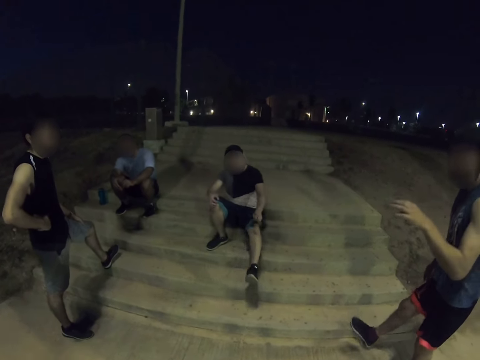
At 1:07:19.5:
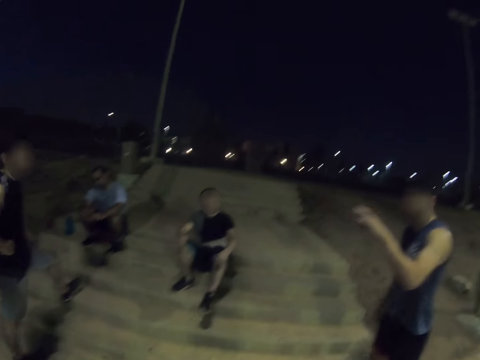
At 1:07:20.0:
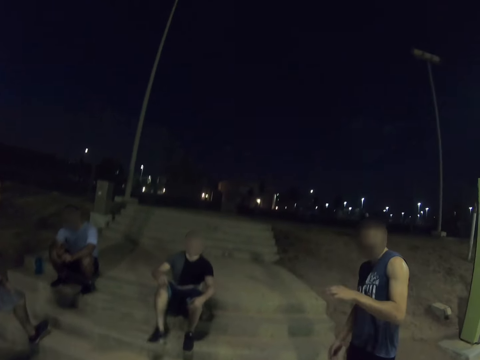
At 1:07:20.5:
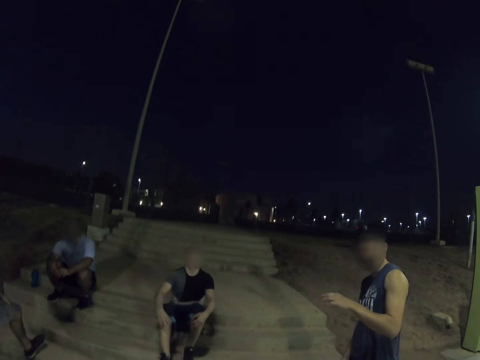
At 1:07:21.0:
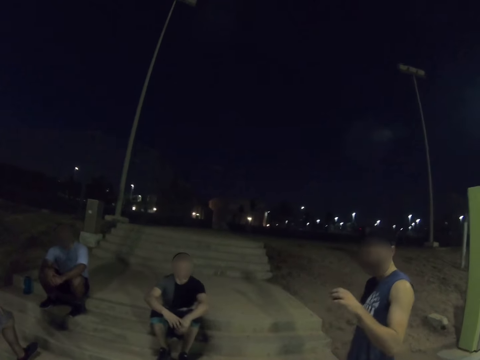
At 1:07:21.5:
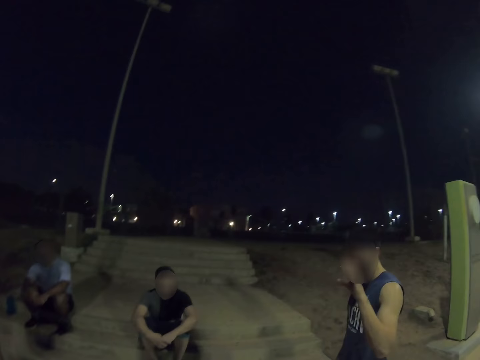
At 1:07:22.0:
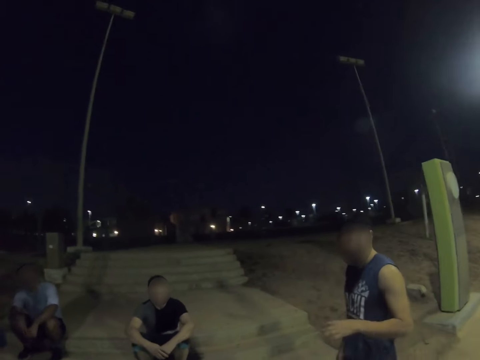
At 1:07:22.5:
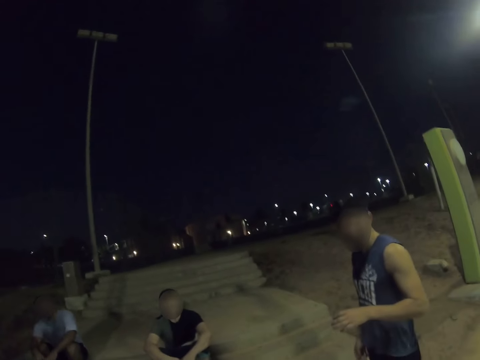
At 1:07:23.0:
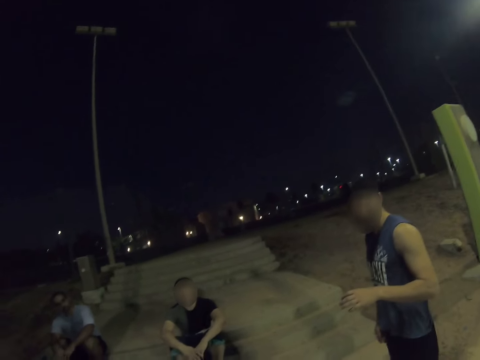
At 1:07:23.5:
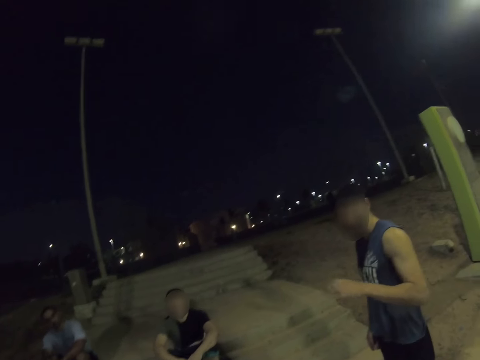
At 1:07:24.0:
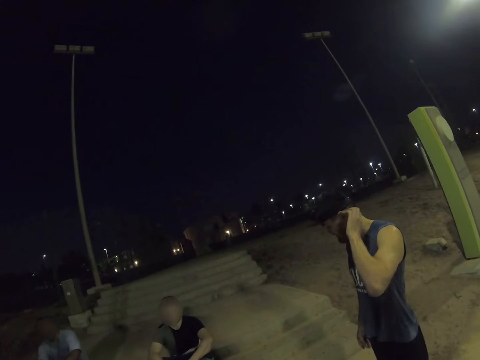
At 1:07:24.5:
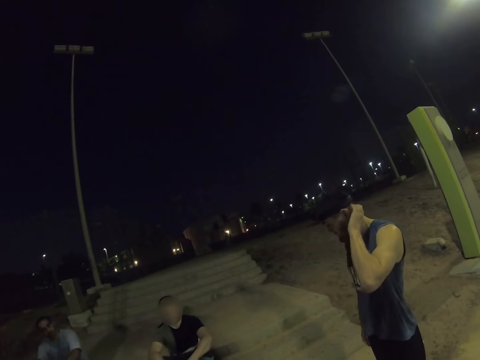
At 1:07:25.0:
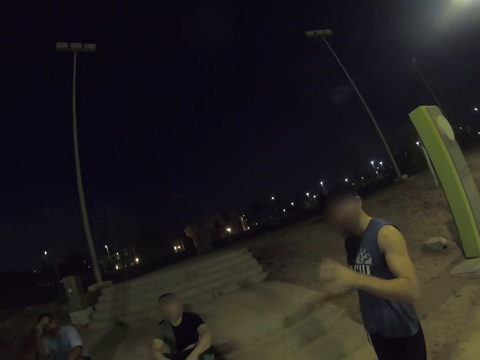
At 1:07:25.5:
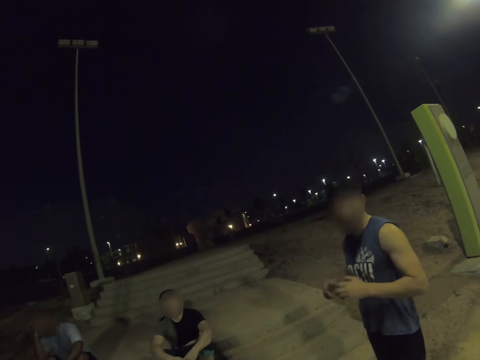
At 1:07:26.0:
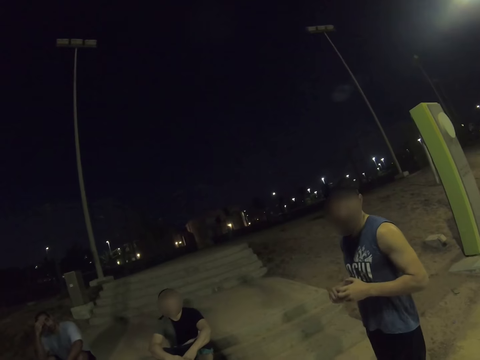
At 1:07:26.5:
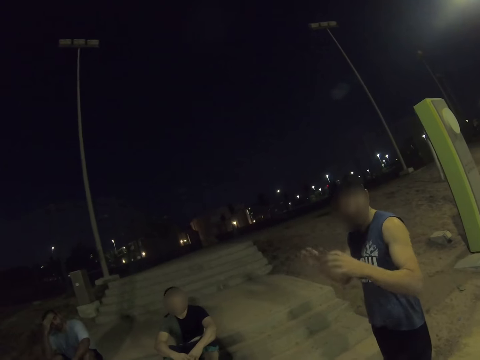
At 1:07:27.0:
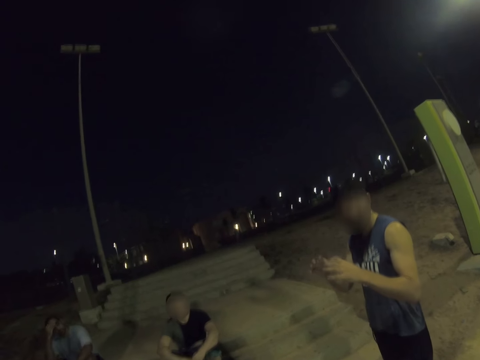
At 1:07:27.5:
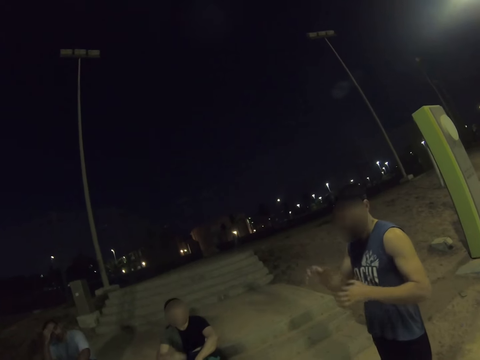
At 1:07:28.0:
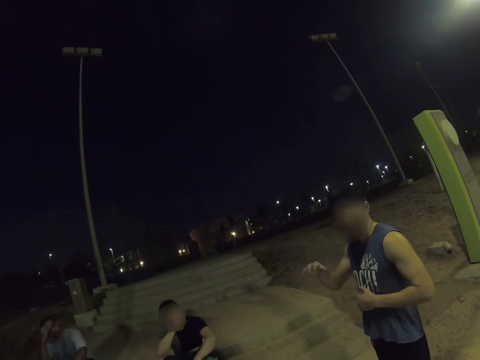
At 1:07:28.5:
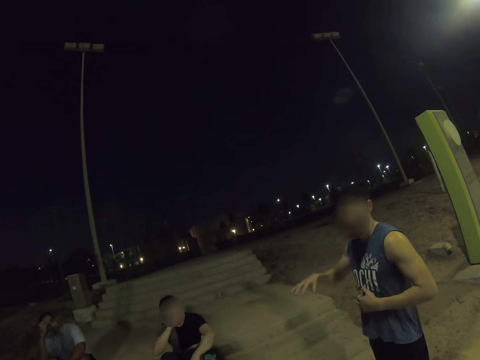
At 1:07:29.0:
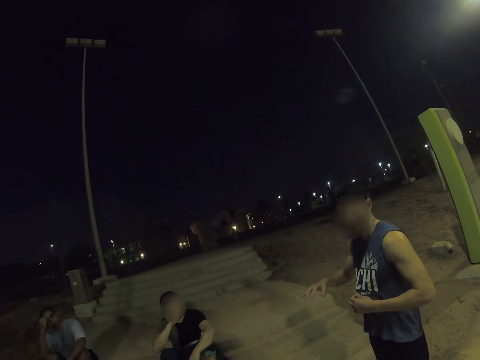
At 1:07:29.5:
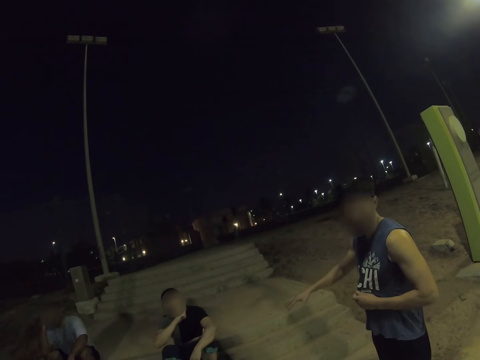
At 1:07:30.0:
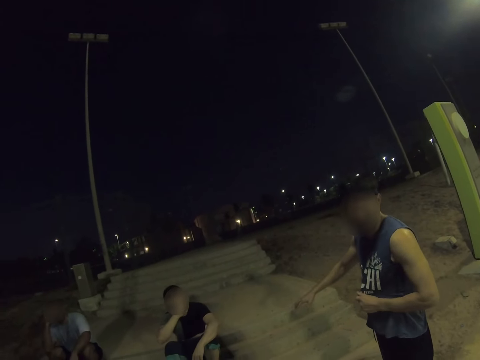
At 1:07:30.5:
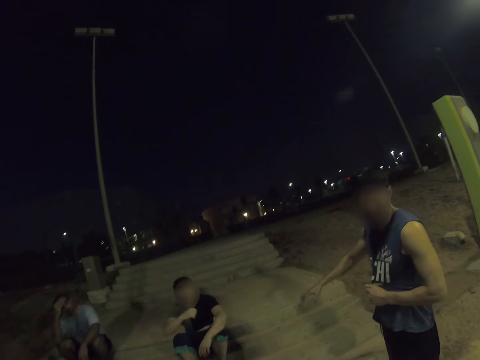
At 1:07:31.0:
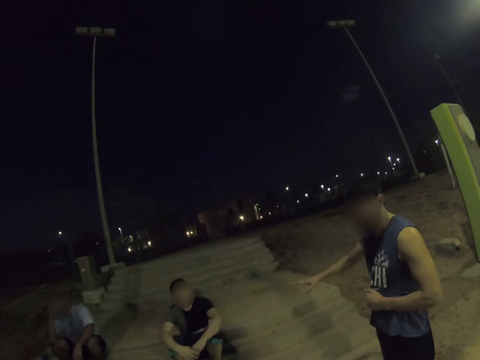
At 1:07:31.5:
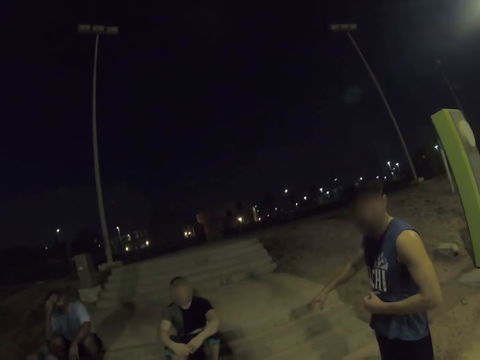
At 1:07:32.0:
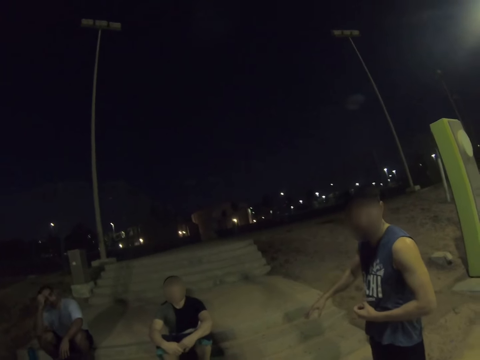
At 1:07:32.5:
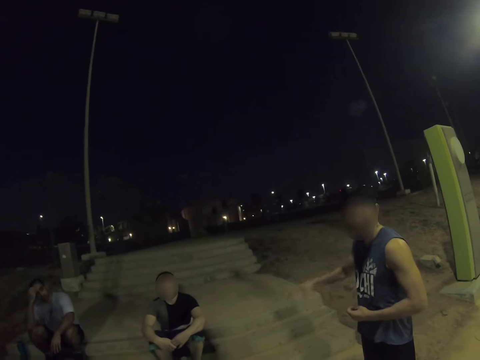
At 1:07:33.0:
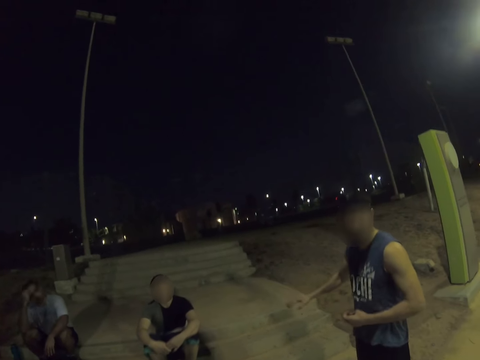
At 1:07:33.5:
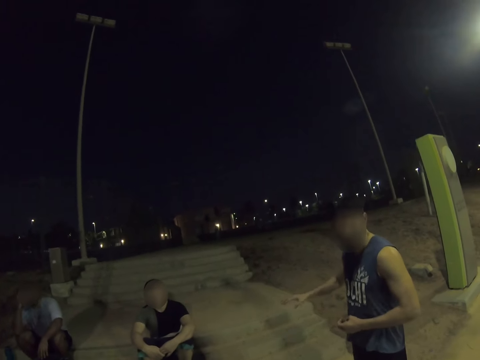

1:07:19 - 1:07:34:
A man folds his hands. Another man scratches his head and dialogues with the camera wearer.

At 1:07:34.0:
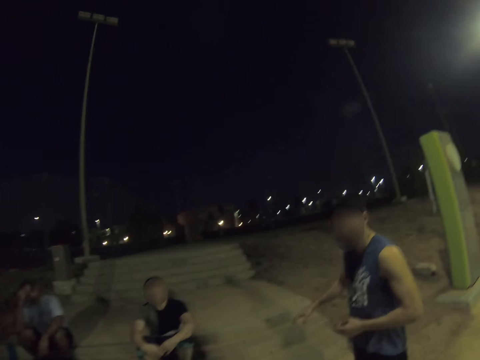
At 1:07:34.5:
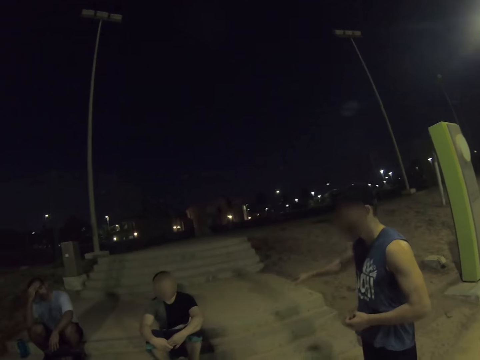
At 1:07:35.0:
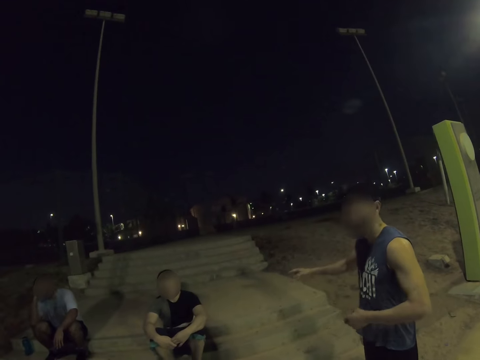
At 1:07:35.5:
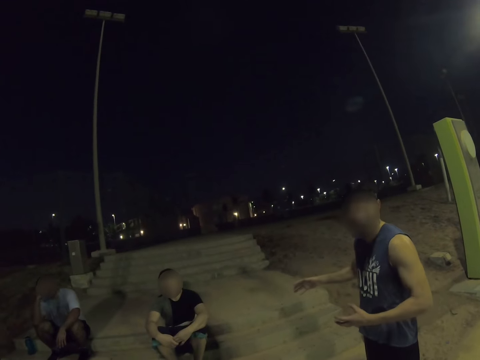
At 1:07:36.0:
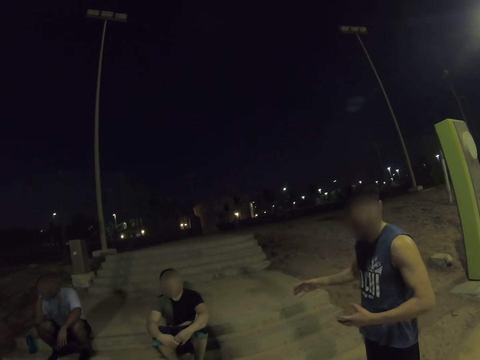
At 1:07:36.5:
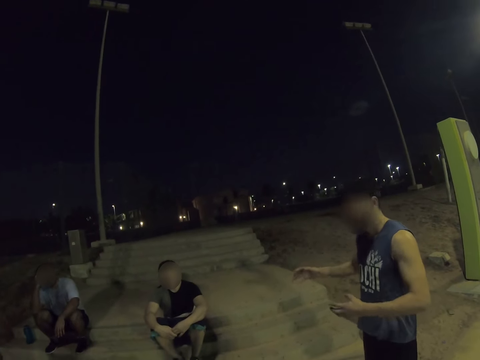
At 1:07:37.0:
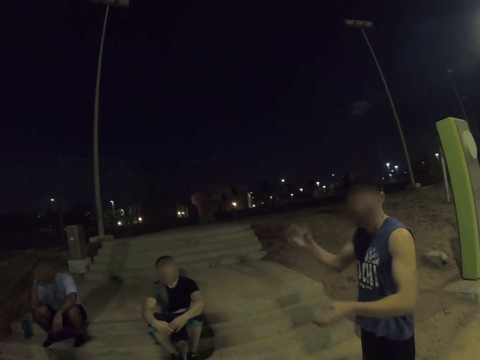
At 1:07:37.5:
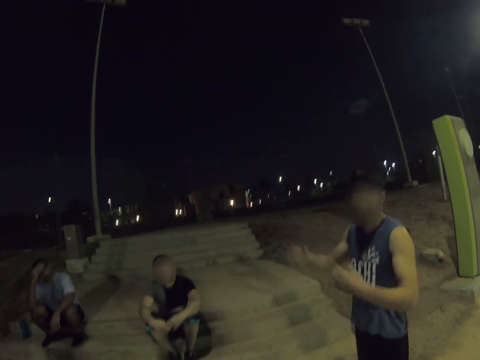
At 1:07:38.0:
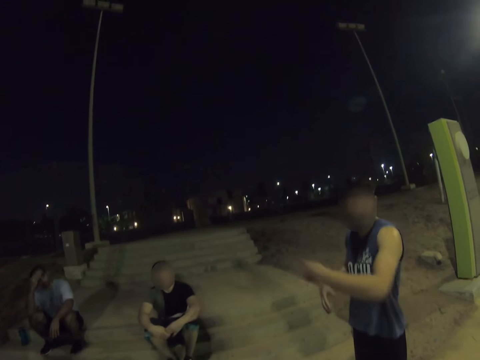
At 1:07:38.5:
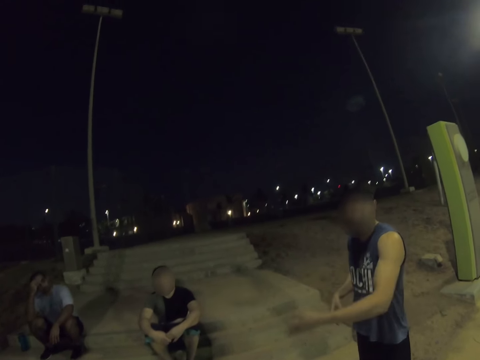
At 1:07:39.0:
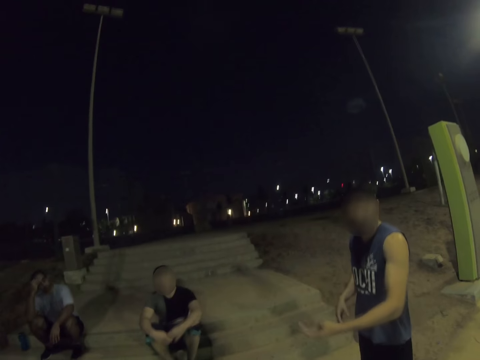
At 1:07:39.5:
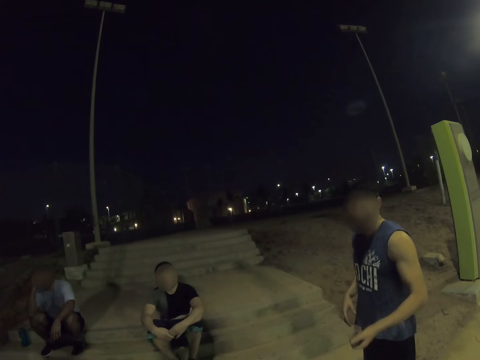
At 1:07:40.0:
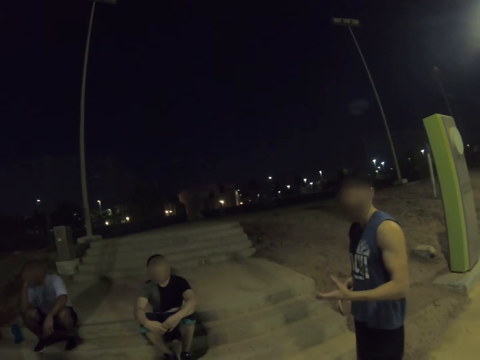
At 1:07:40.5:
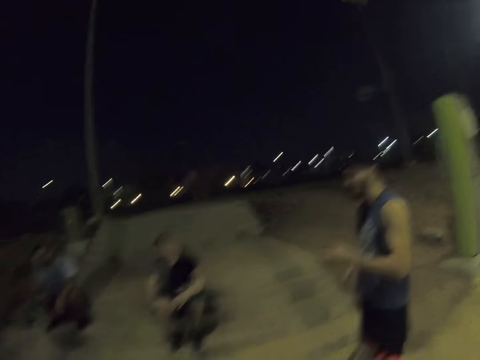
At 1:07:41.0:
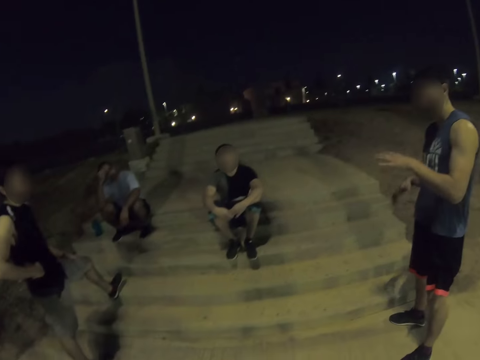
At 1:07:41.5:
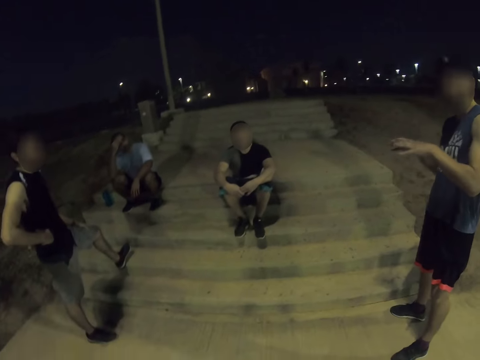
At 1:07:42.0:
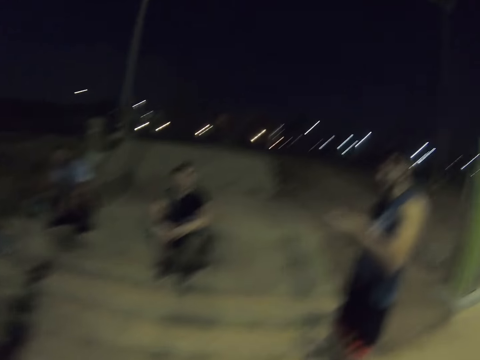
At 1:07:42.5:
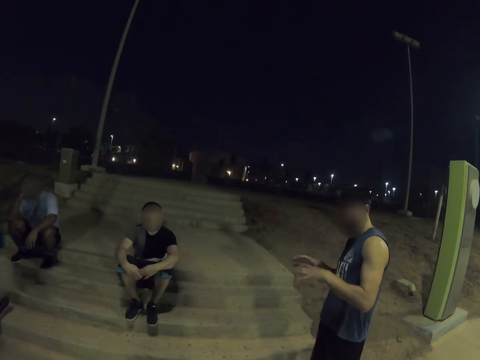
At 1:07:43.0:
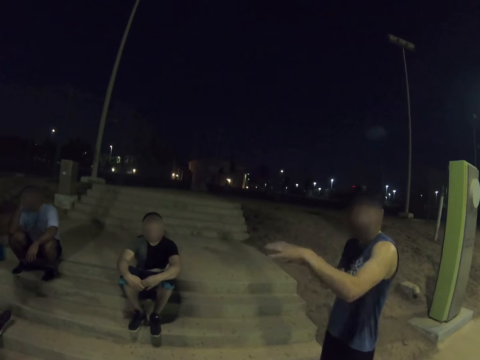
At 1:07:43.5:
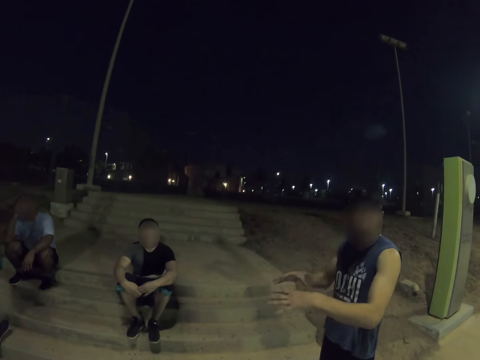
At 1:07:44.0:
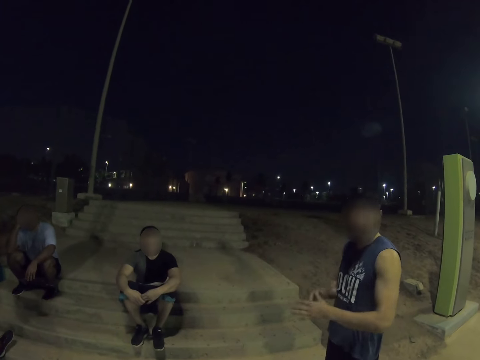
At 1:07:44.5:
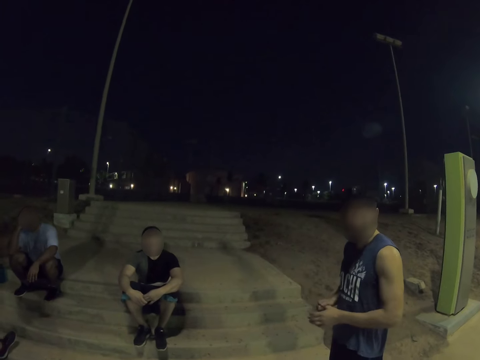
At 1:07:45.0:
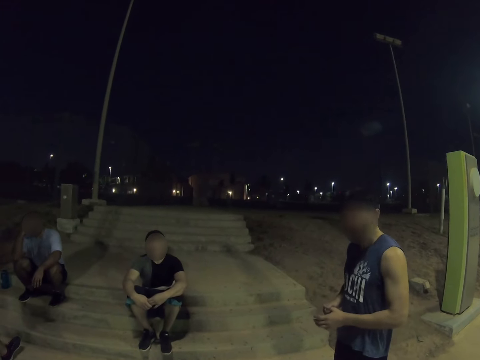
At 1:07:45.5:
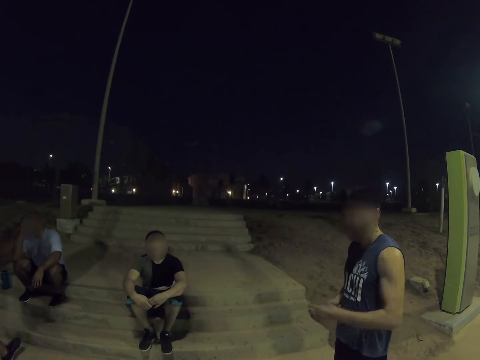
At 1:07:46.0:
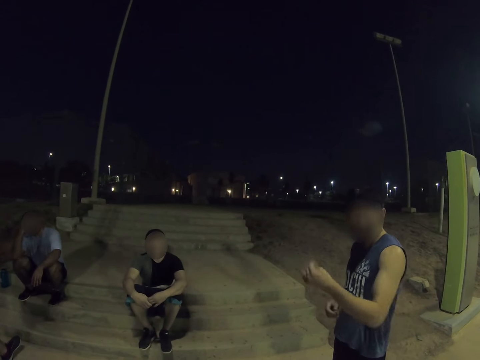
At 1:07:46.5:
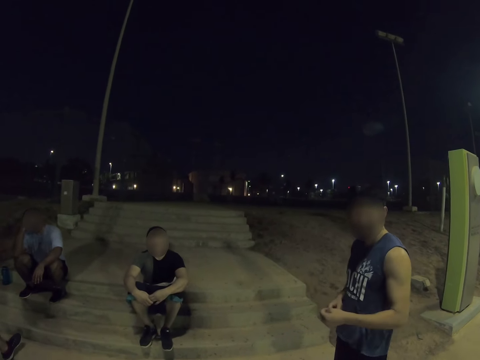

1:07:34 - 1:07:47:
The camera wearer looks at a man.
